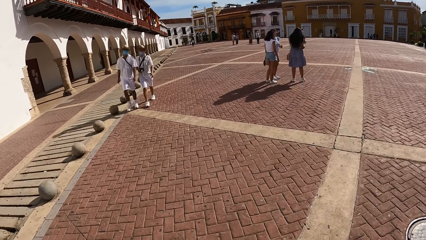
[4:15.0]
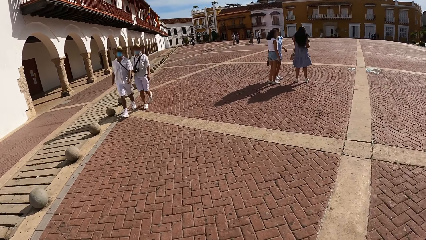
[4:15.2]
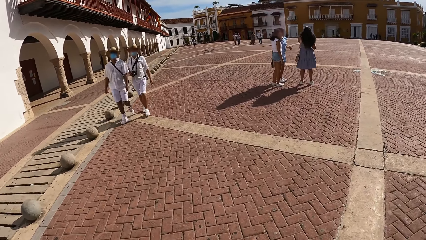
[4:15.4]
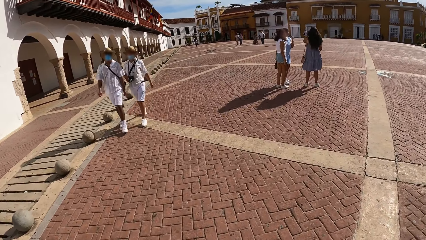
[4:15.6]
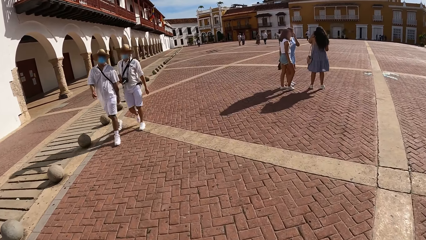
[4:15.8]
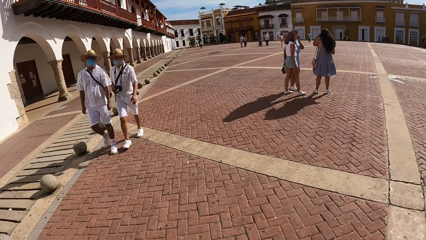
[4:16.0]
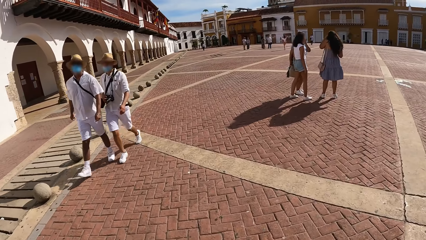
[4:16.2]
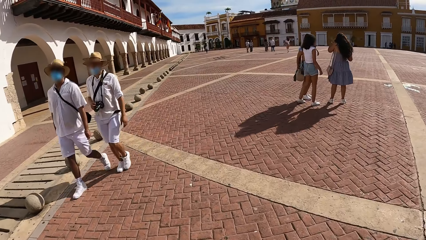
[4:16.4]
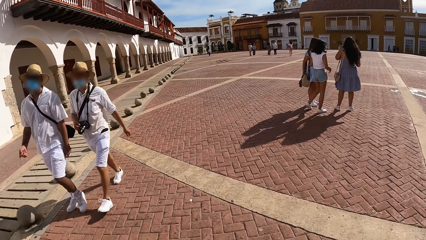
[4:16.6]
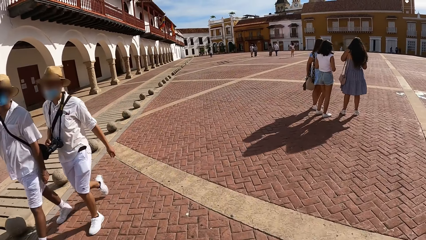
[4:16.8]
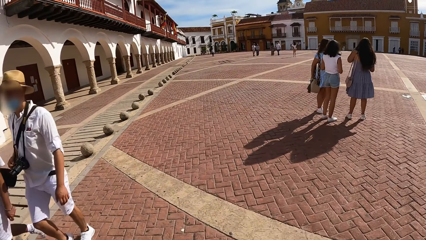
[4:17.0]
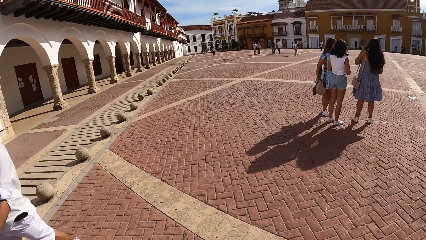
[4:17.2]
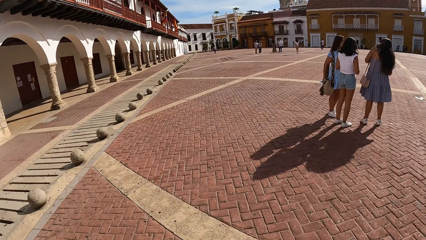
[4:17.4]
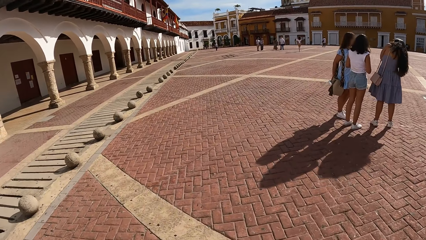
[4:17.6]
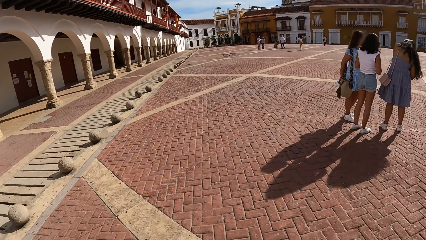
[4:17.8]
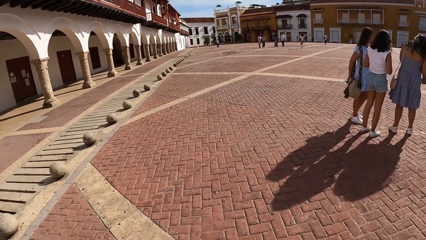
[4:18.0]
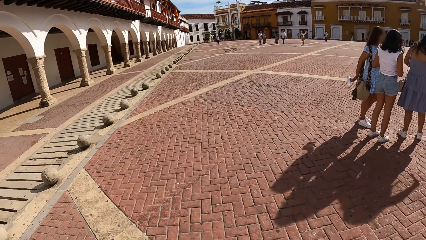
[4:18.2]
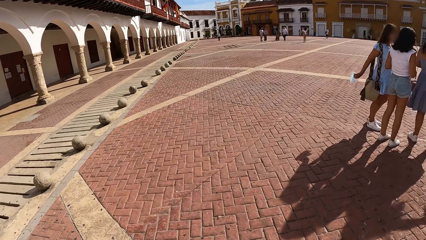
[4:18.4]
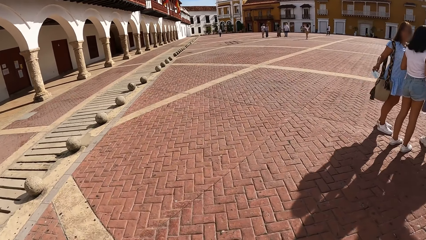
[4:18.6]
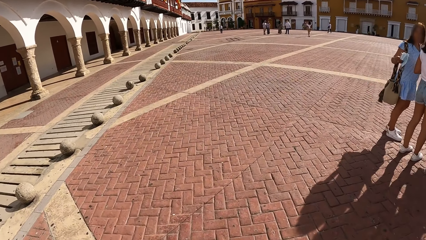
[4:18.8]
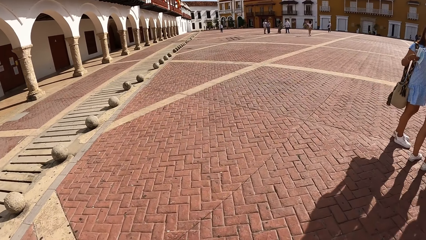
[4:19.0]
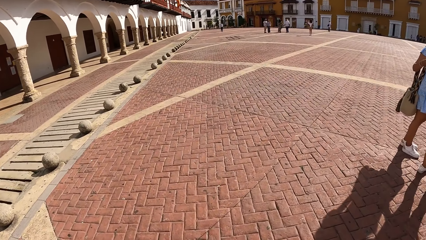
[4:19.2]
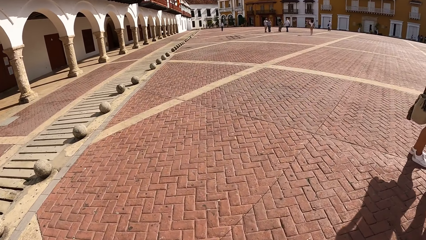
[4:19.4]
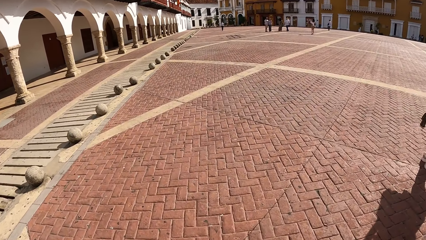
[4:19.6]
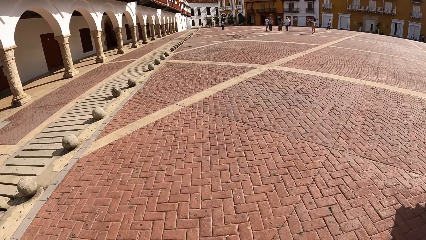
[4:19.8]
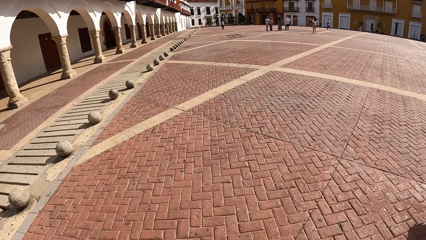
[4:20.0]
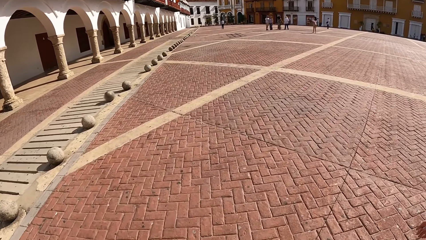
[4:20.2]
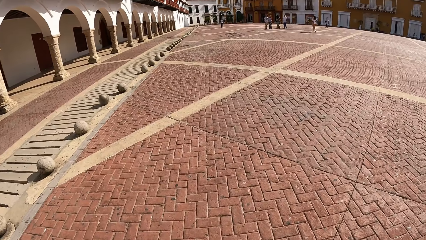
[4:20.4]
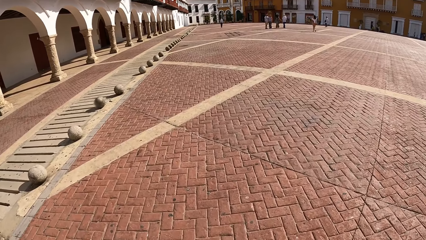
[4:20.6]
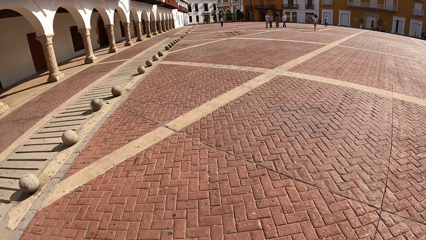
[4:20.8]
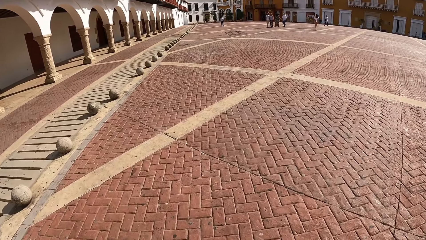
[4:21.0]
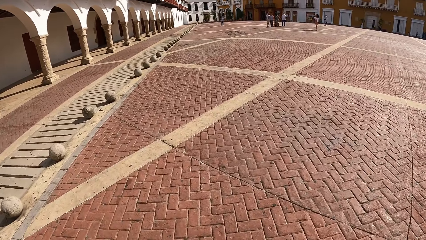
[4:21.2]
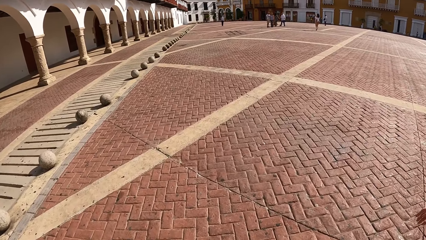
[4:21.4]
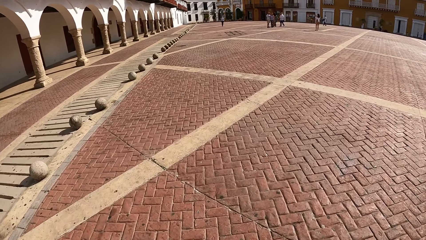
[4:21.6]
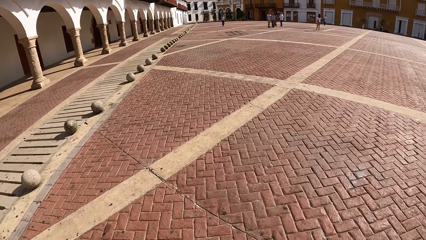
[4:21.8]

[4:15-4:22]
A man walks past the camera wearer. Another man walks past the camera wearer.

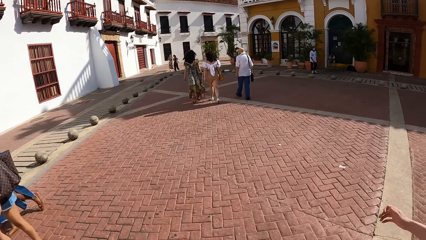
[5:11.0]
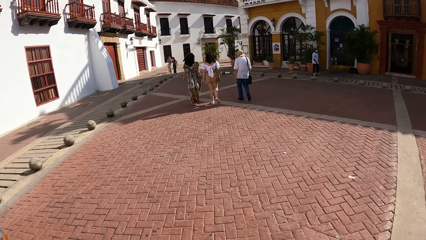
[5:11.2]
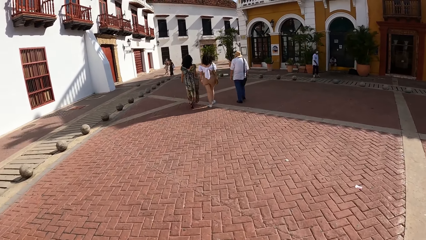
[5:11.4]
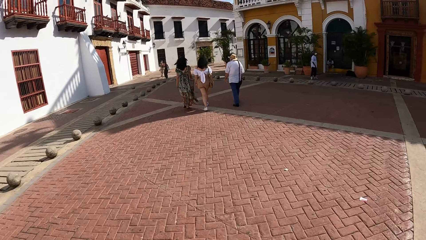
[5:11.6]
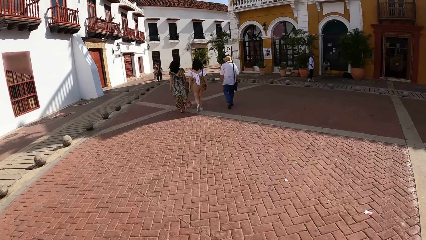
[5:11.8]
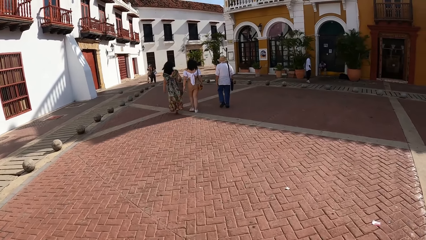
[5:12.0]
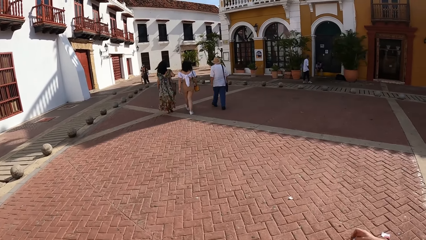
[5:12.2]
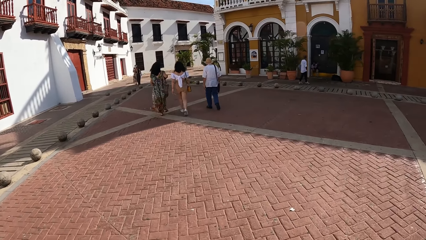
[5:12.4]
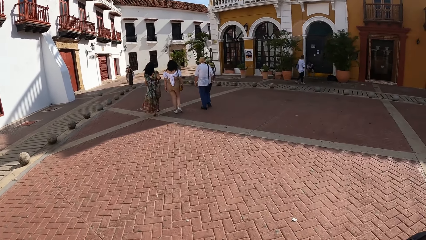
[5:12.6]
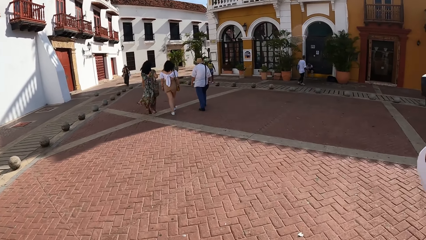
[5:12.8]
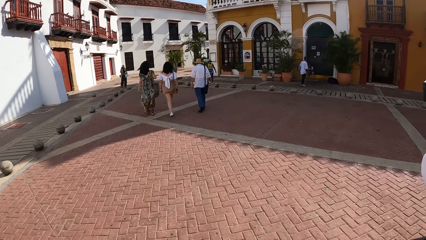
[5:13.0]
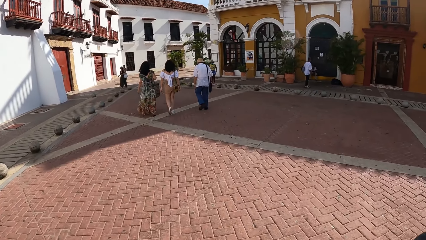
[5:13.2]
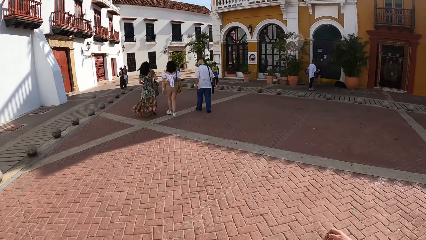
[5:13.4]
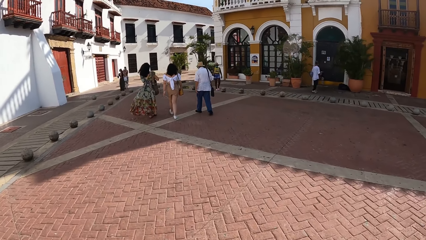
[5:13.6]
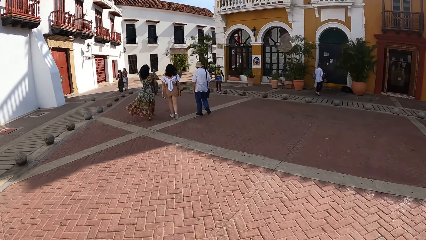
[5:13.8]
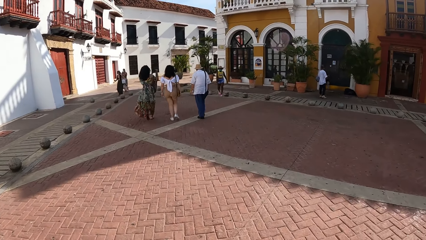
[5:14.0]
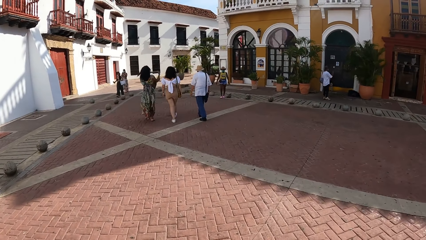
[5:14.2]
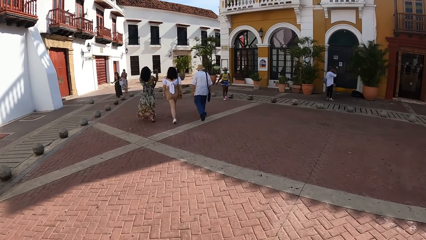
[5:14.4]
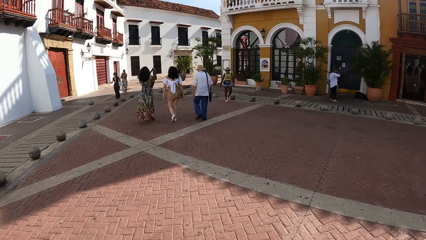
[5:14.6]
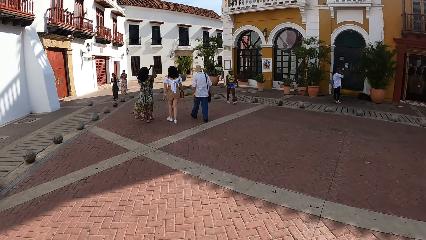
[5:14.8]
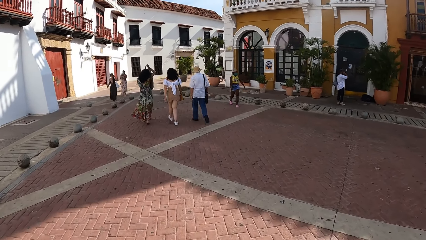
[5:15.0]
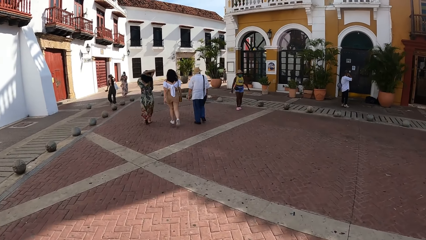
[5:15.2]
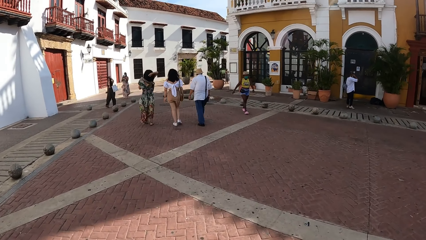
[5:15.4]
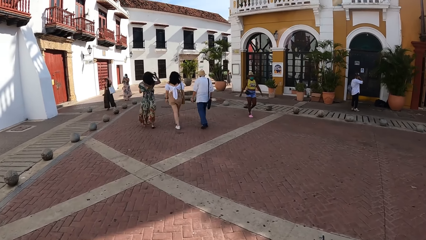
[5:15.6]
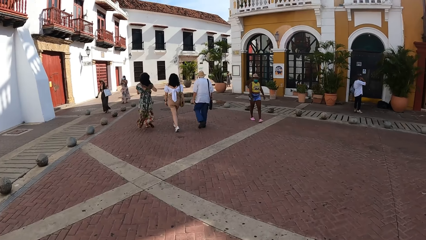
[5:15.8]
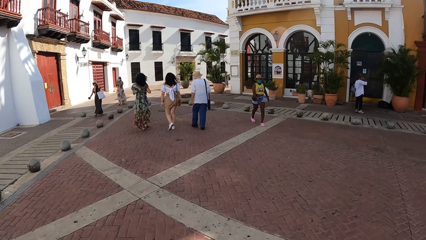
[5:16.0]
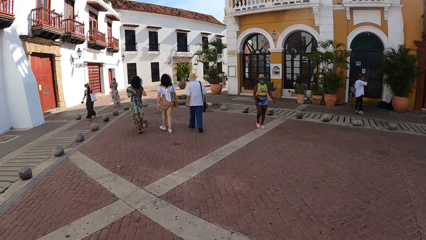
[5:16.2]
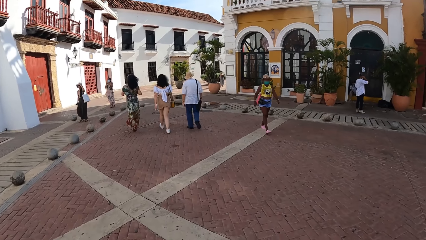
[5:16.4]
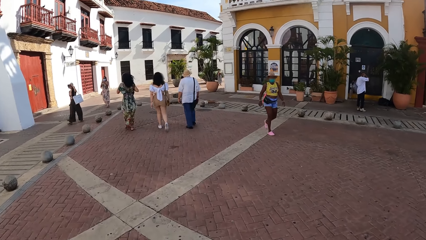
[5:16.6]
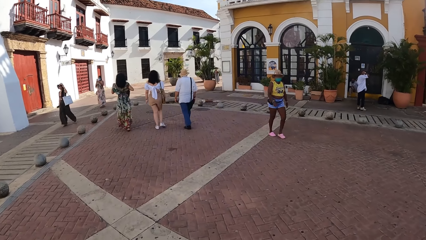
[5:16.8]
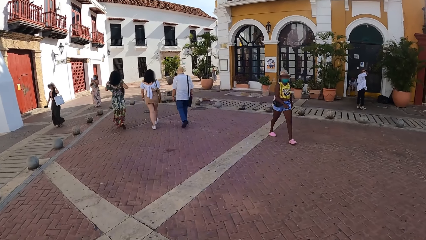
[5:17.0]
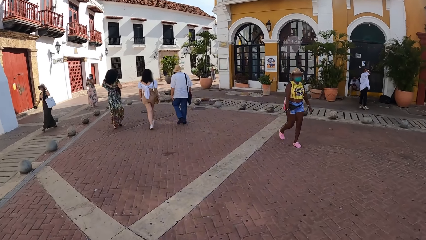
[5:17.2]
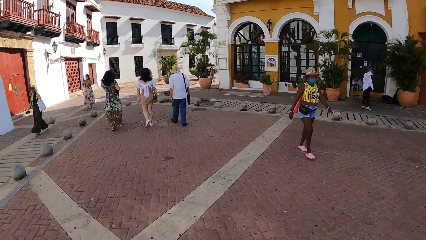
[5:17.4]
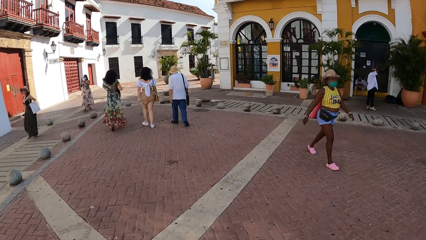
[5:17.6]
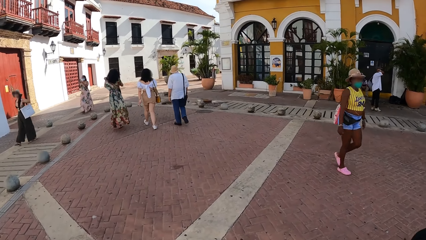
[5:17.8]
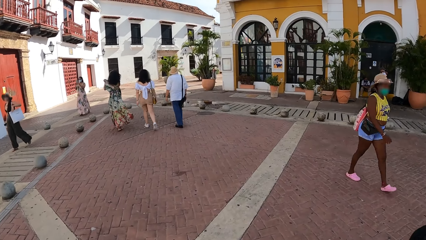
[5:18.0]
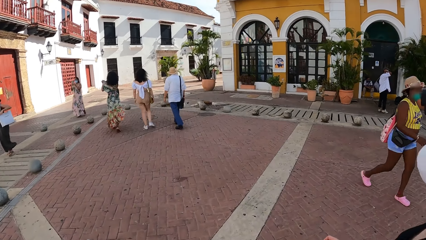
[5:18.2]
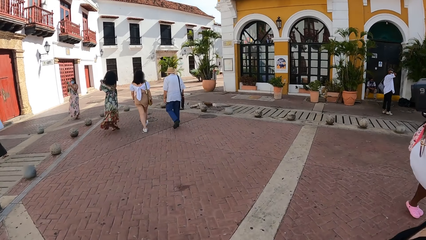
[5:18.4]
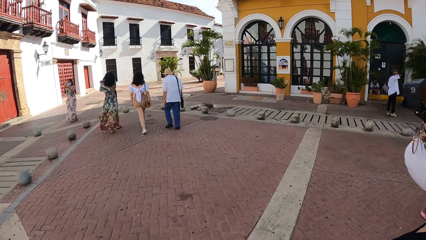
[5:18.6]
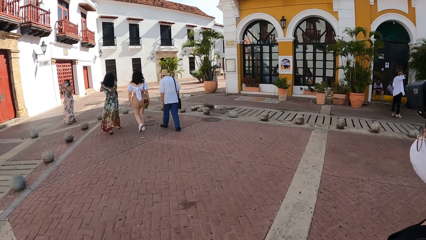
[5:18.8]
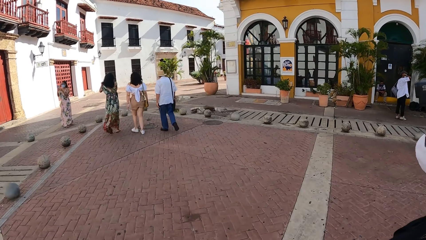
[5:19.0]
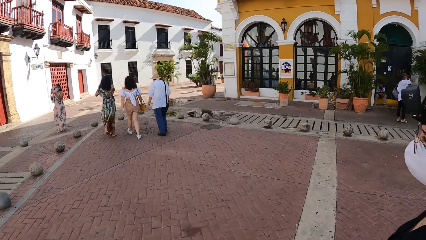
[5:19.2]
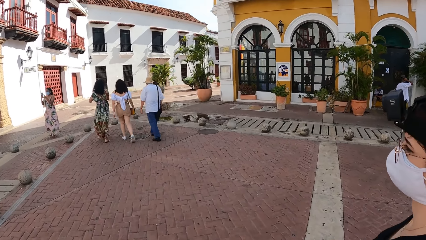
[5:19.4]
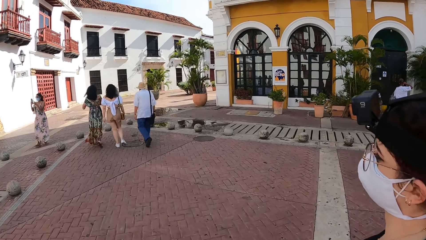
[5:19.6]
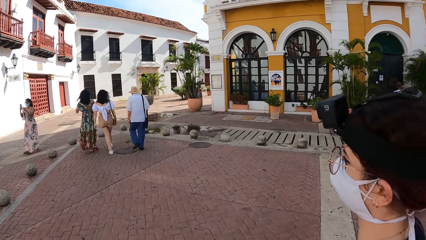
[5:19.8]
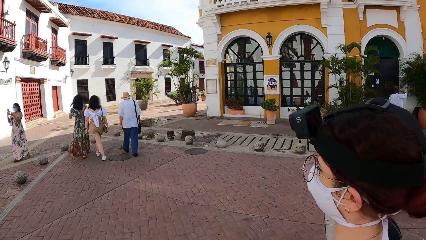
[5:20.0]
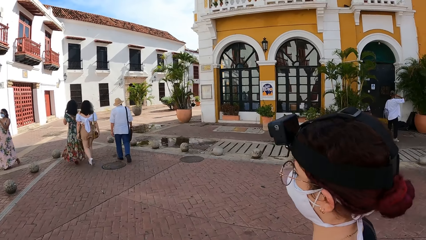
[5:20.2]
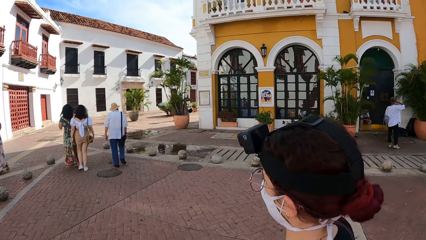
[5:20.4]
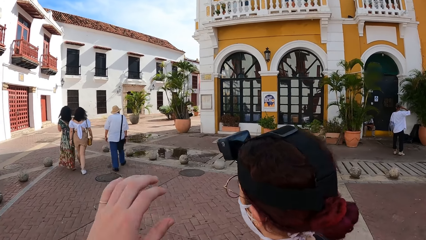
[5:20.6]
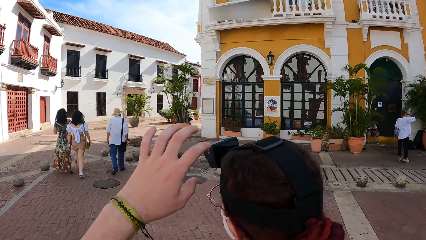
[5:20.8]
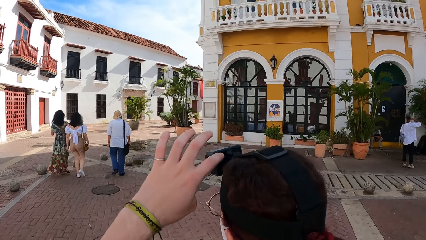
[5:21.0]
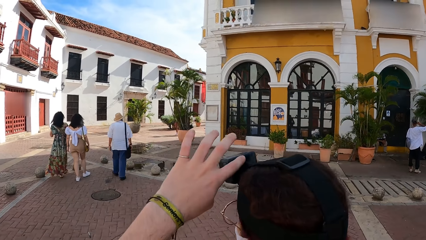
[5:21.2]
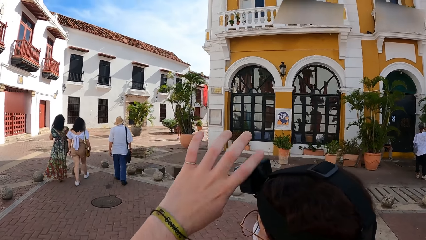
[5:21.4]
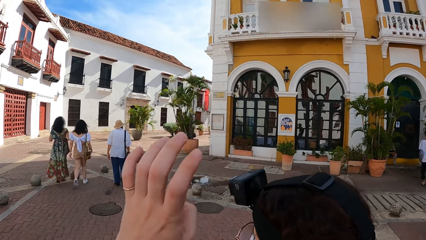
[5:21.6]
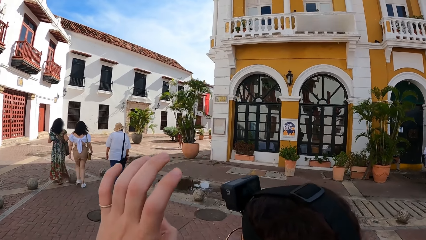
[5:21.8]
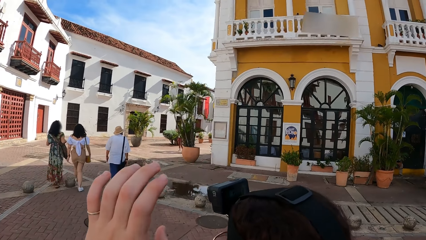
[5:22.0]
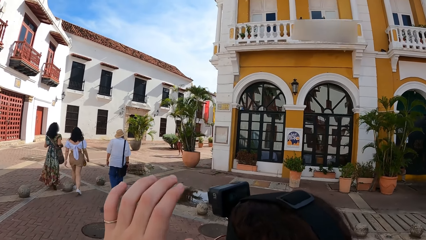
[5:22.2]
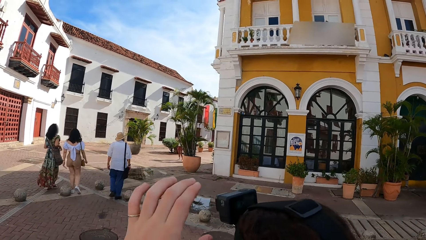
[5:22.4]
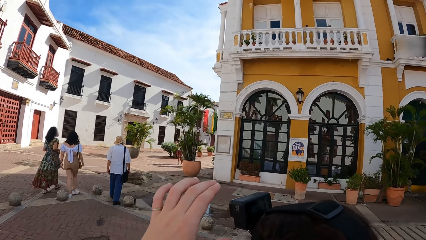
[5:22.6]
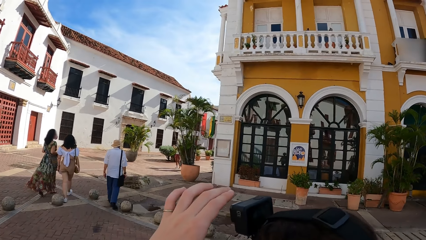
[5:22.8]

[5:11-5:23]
A woman walks in the walkway. The woman walks past the camera wearer in the walkway. The camera wearer touches a camera on the woman's head with her left hand. She removes her left hand from the camera on the woman's head.
